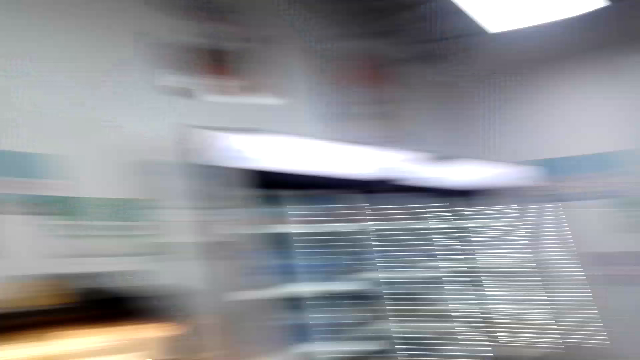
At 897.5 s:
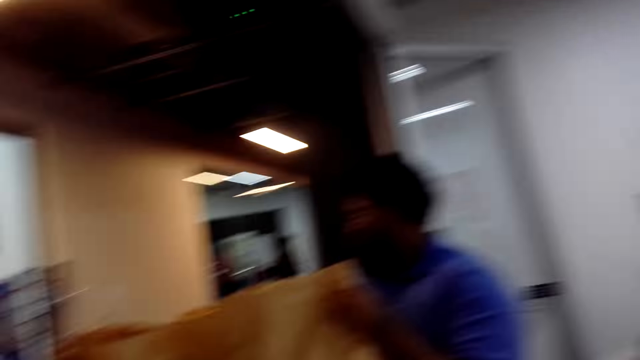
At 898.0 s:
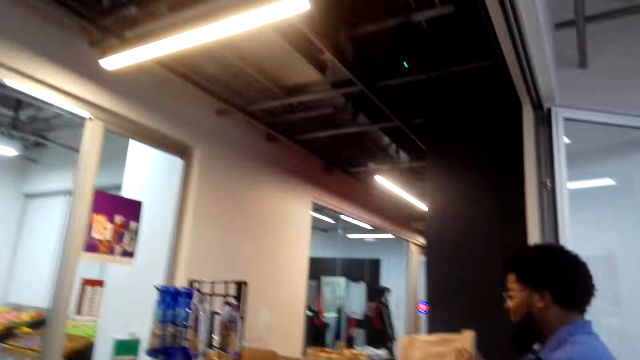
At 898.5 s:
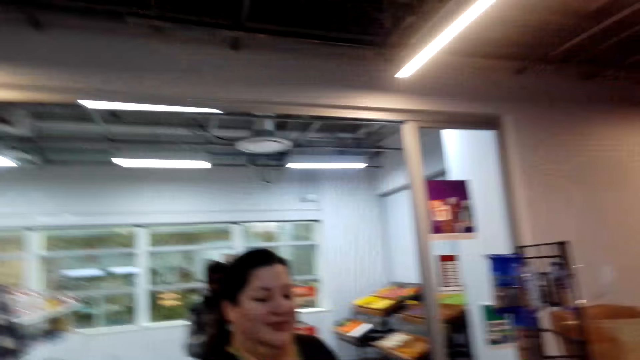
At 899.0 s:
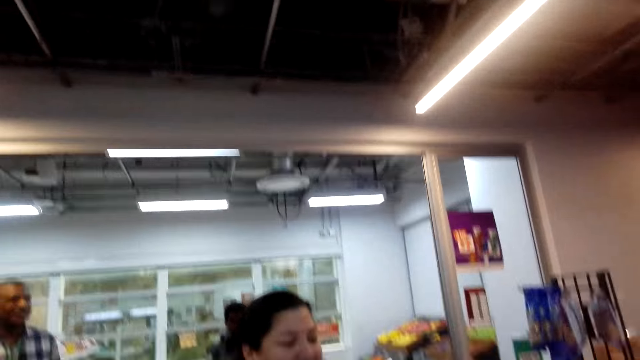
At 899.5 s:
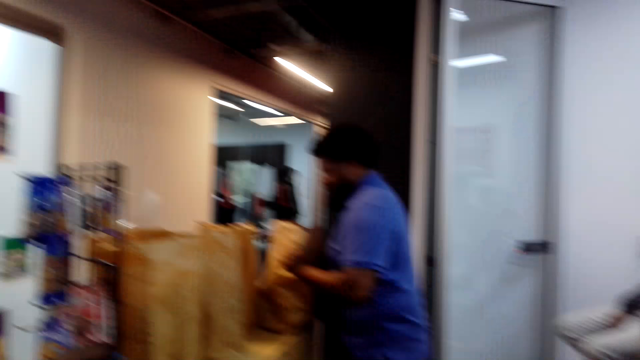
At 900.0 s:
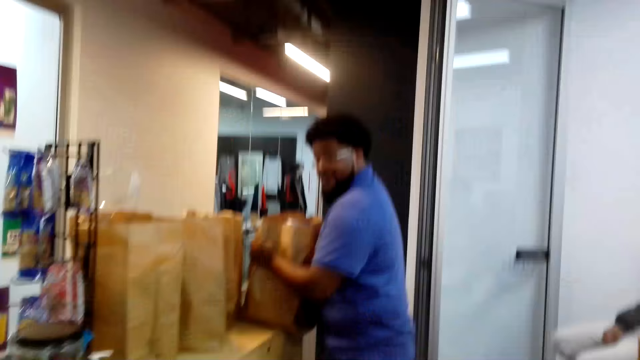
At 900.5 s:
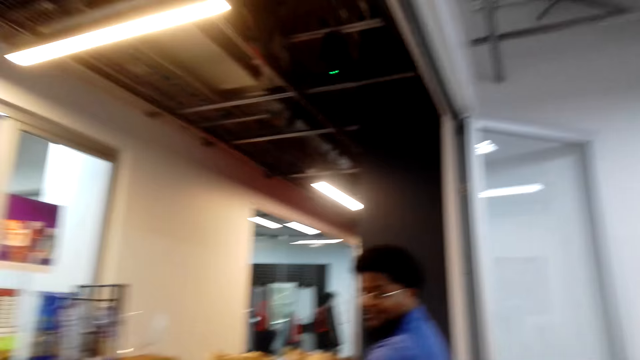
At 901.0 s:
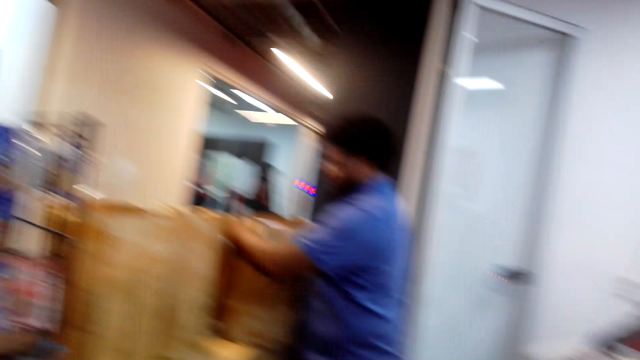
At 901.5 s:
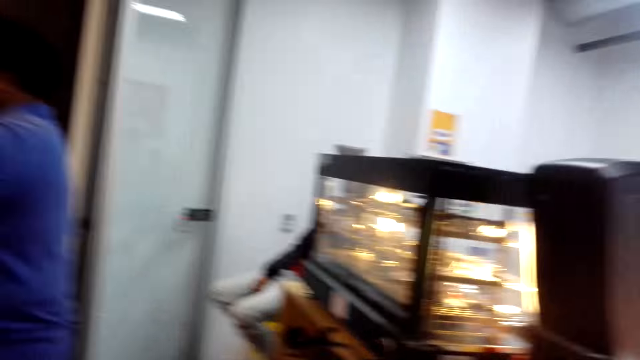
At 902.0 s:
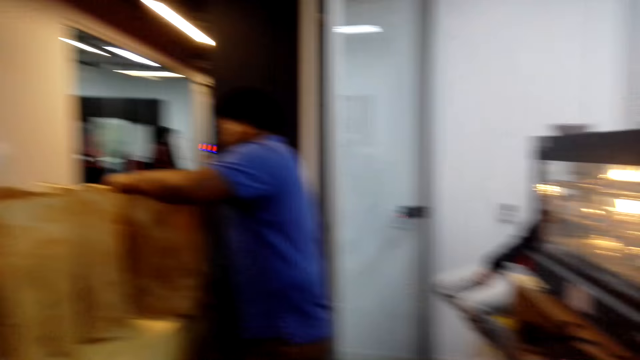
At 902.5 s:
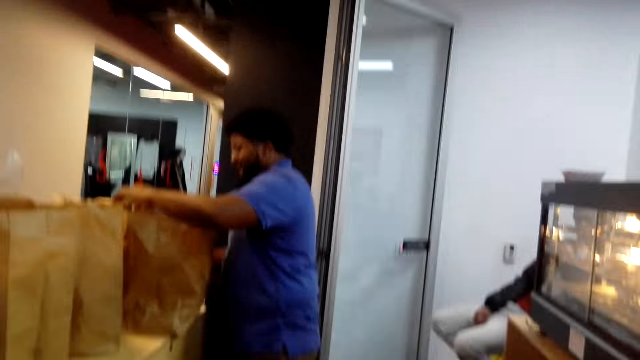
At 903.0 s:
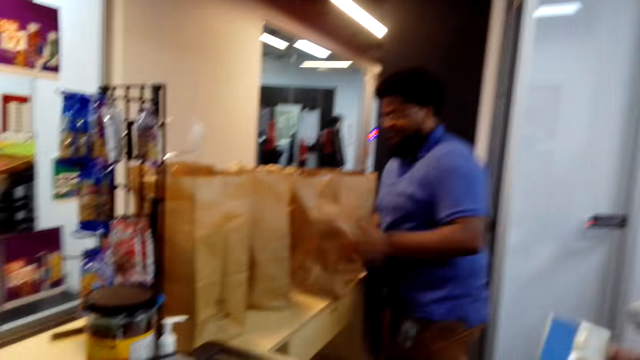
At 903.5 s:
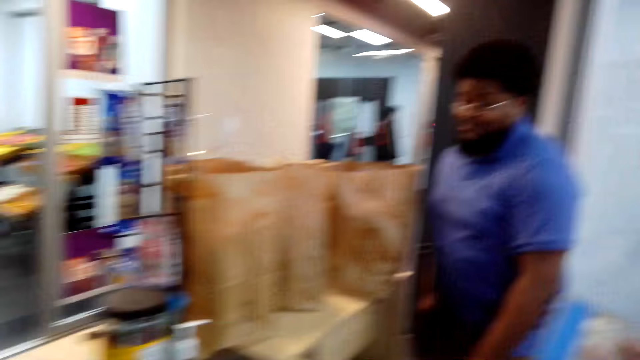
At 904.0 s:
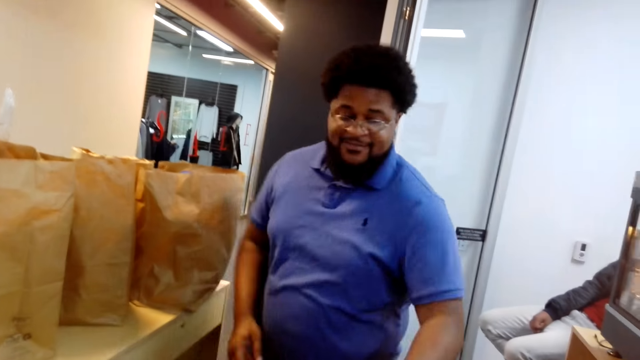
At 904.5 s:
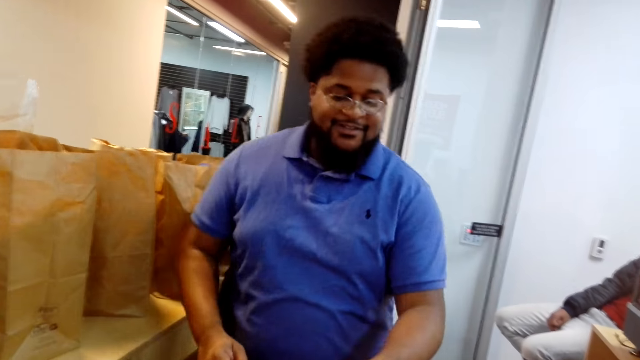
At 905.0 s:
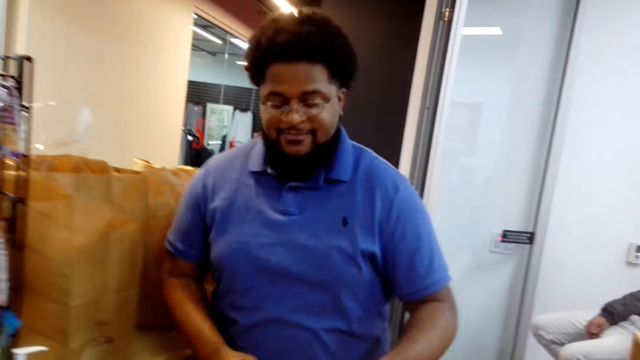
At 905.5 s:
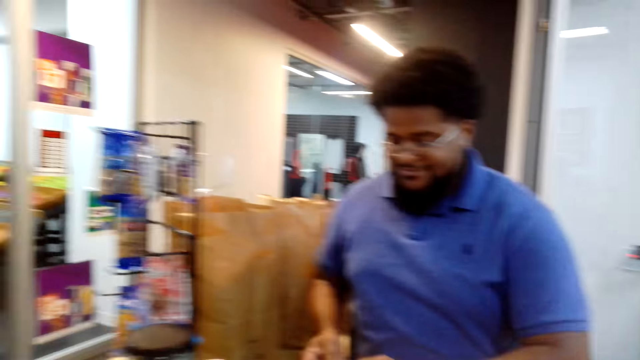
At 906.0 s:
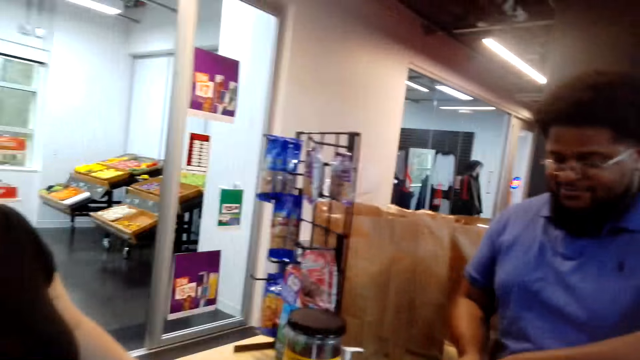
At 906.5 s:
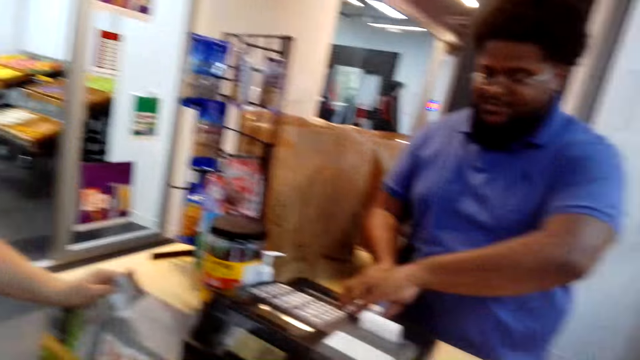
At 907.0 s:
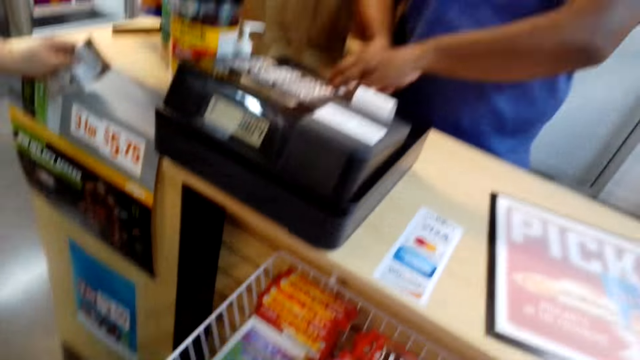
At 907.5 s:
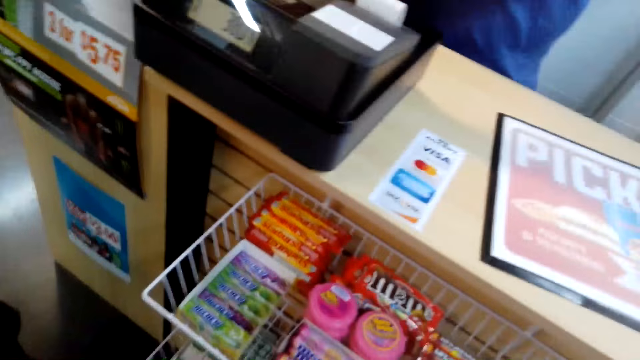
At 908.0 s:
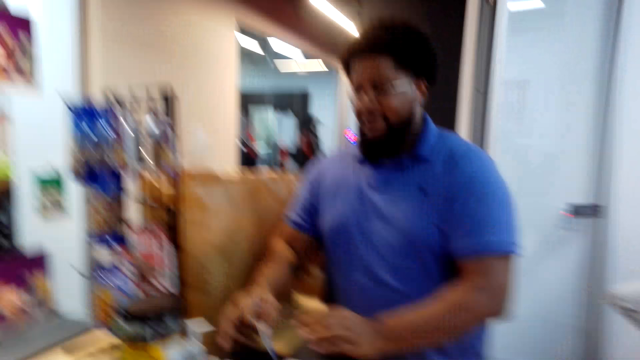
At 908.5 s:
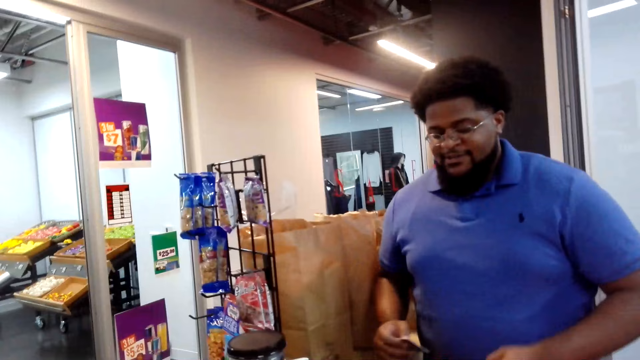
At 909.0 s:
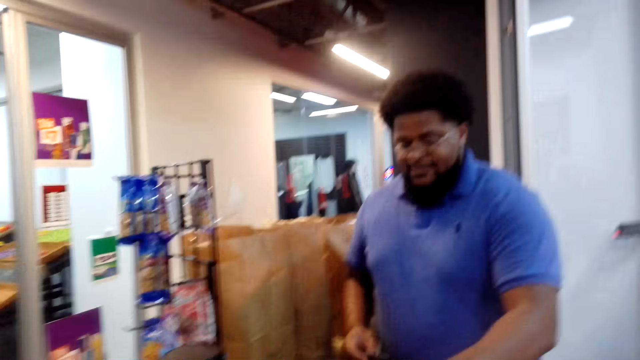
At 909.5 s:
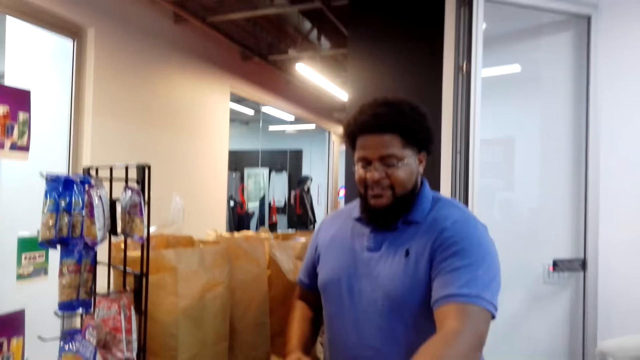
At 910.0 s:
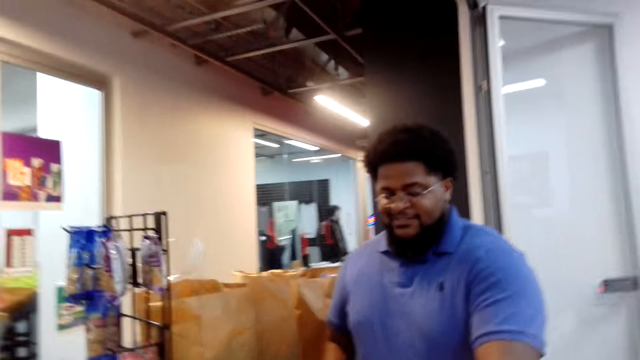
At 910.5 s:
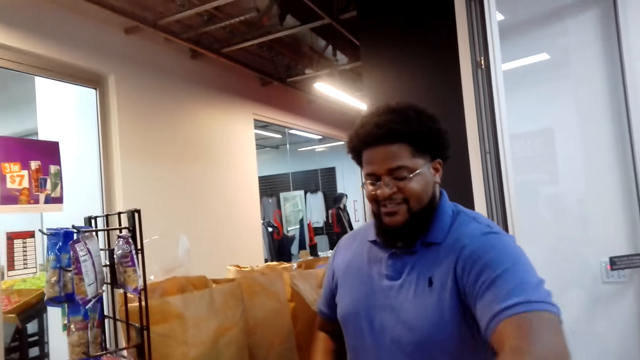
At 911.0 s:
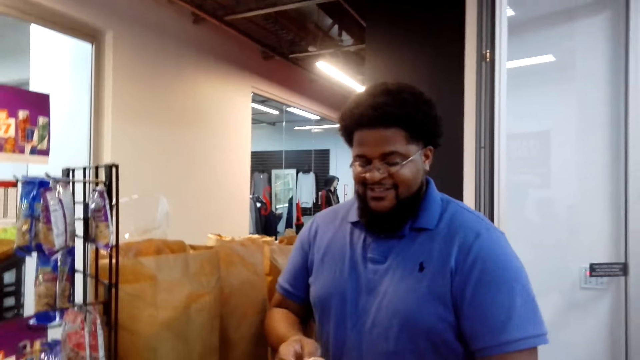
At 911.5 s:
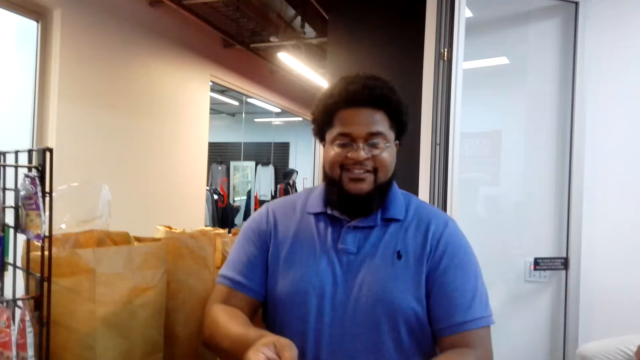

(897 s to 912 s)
A man turns the brown bag. The man holds the paper on the table. The camera wearer looks around. The man looks inside the brown bag, lets go of the brown bag, makes a step and converses with the camera wearer. The man operates a machine and removes the ATM from the machine. The camera wearer looks around. The man converses with the camera wearer.

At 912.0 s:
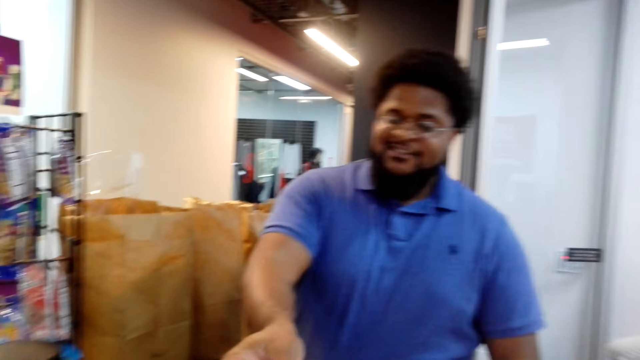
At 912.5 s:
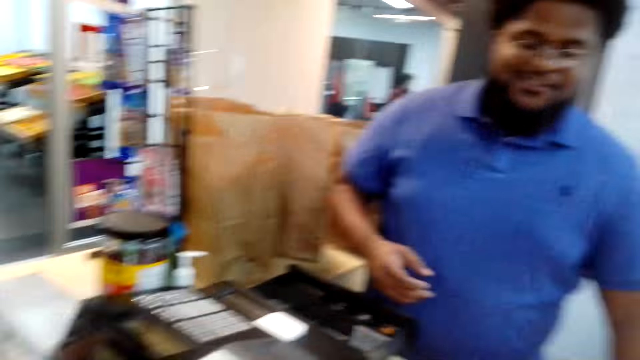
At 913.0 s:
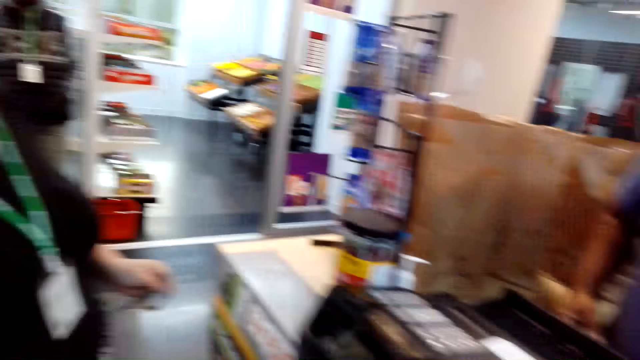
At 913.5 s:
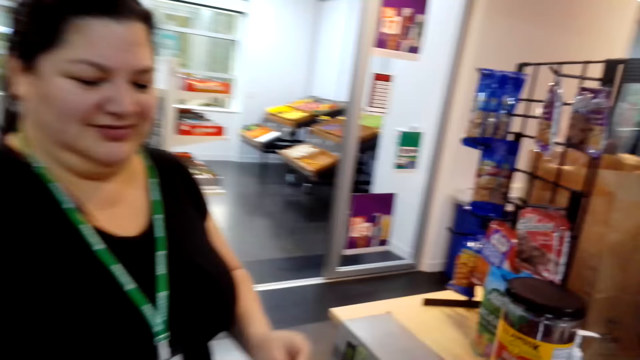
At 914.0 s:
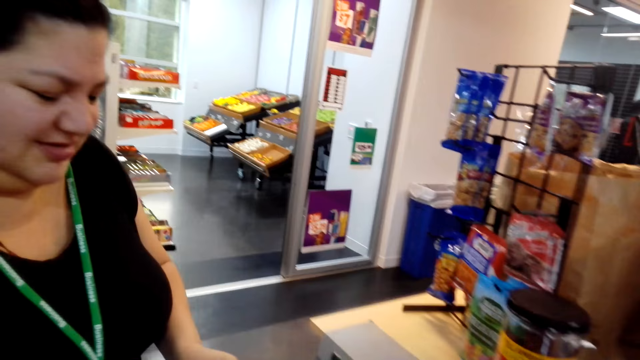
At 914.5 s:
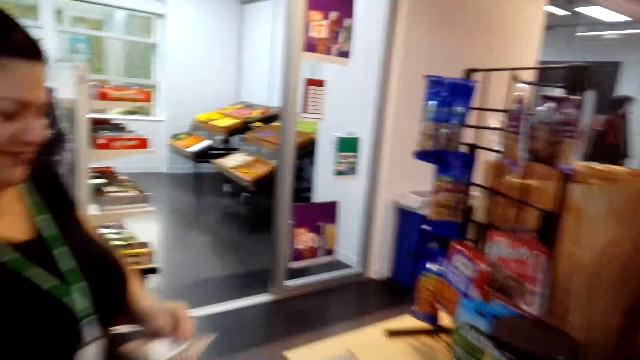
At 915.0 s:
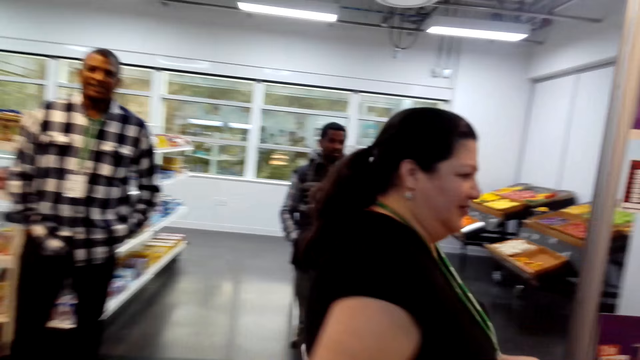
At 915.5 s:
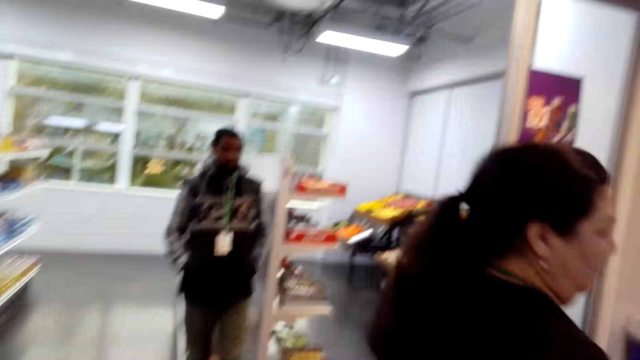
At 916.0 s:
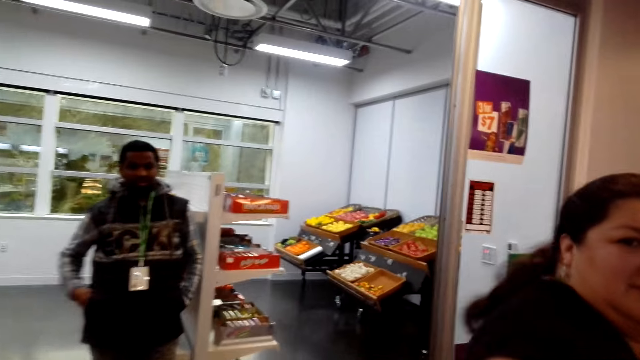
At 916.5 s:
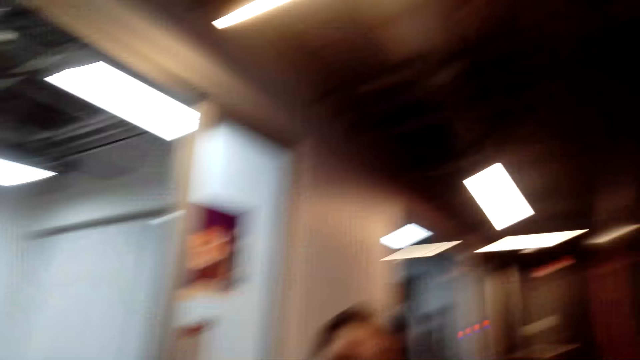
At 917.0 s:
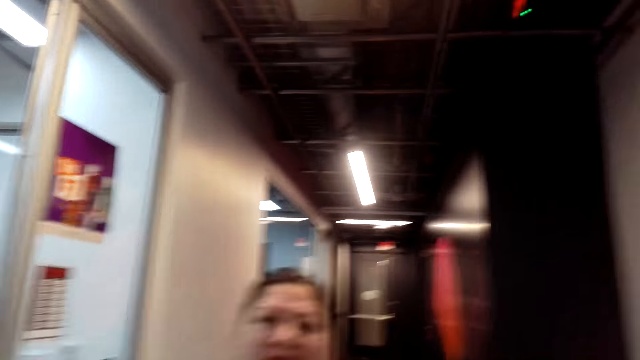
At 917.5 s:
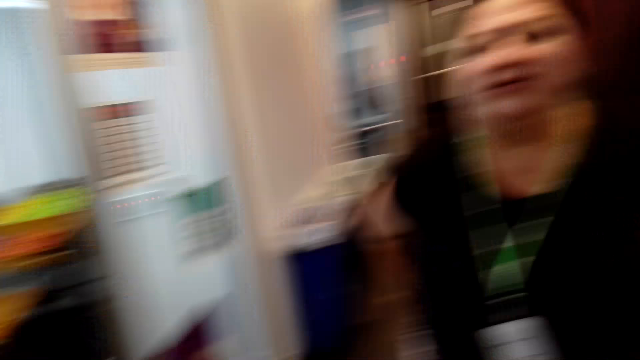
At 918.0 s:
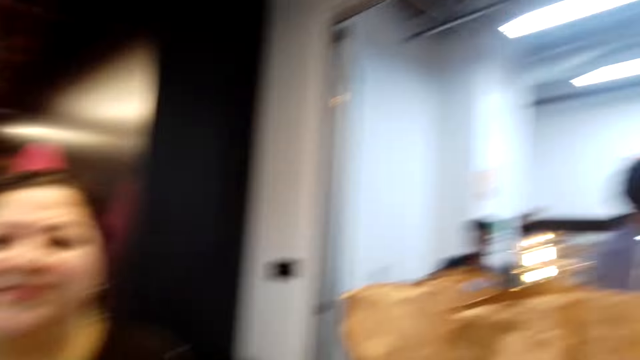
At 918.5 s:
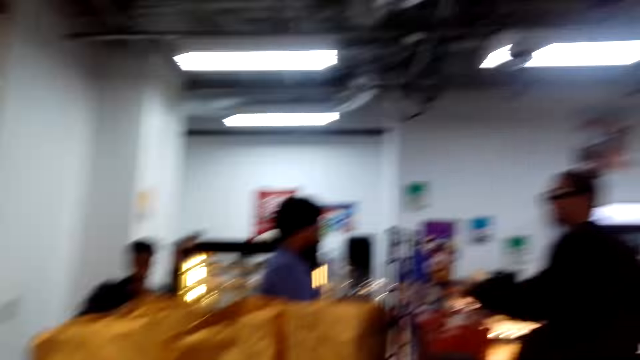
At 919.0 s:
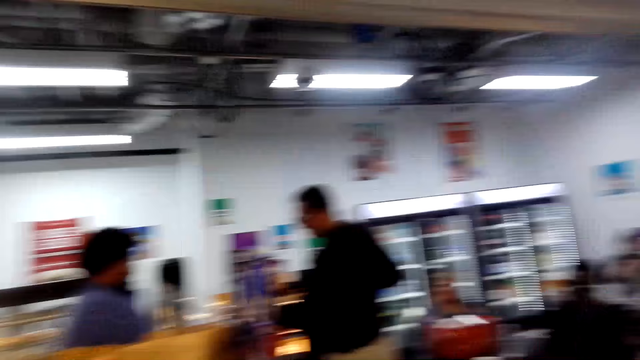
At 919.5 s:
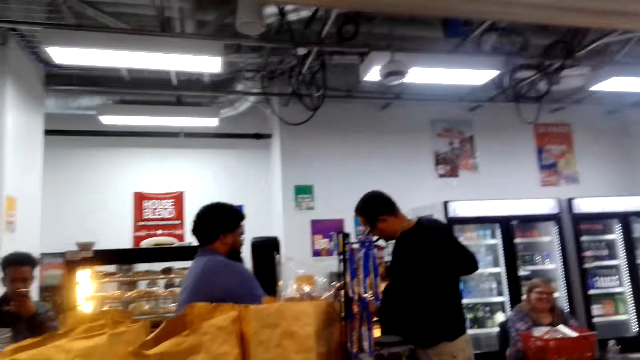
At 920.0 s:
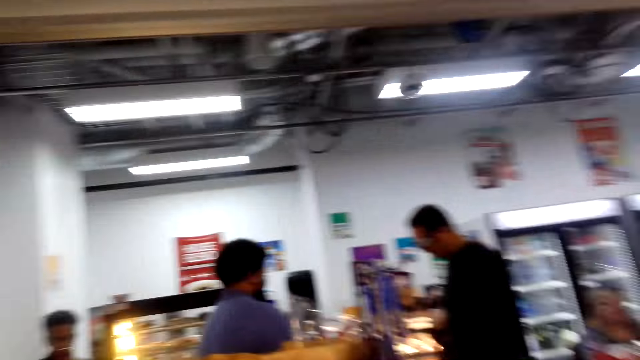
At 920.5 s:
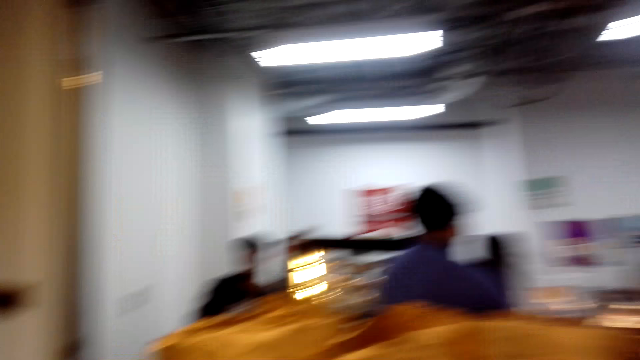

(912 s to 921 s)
A man gives the credit card to the camera wearer. The camera wearer looks around. They converse with a woman. The woman walks around. The camera wearer converses with the woman. They look around.
